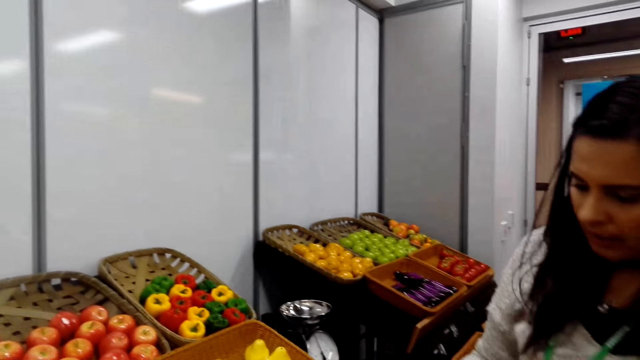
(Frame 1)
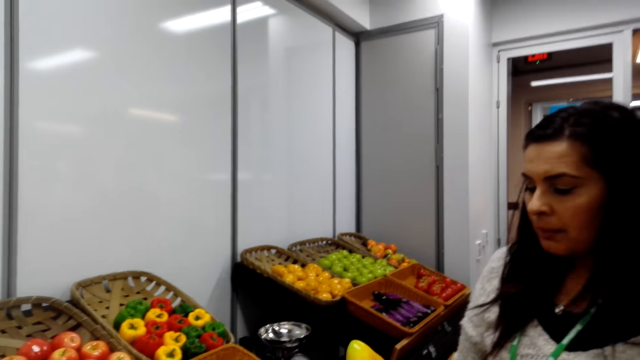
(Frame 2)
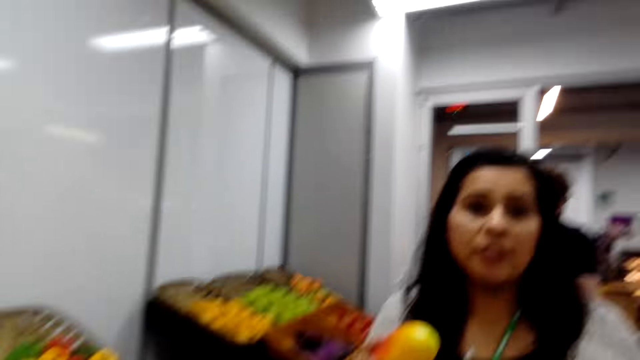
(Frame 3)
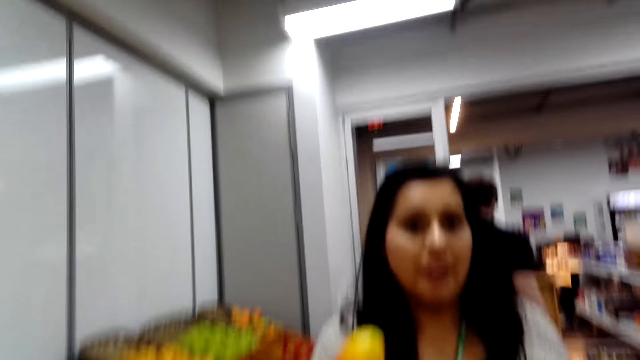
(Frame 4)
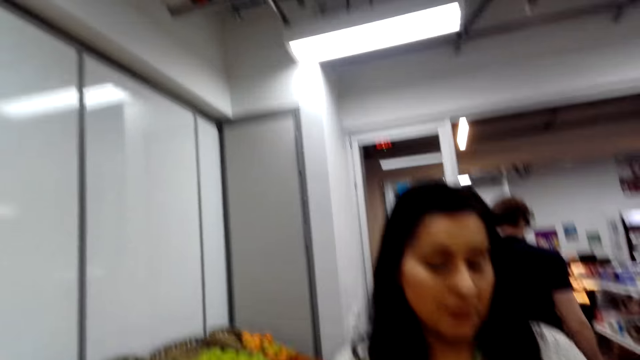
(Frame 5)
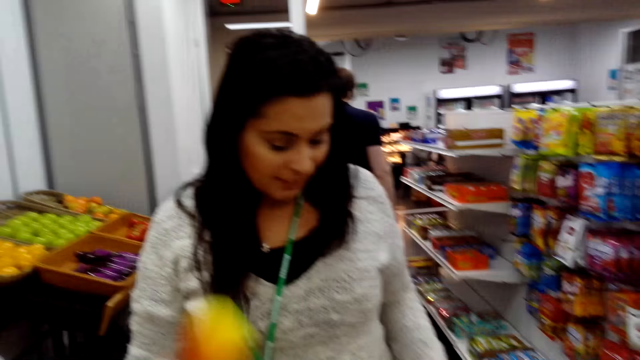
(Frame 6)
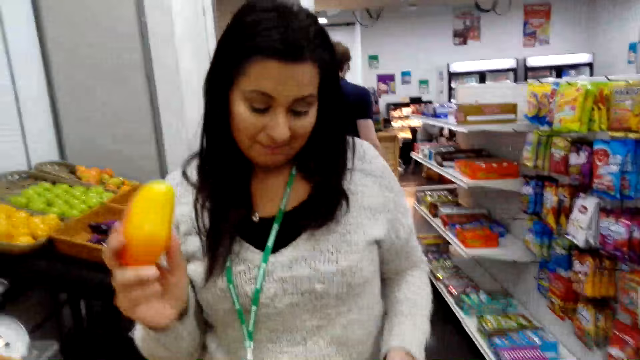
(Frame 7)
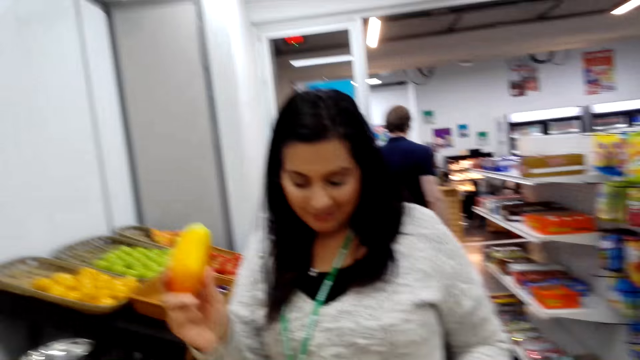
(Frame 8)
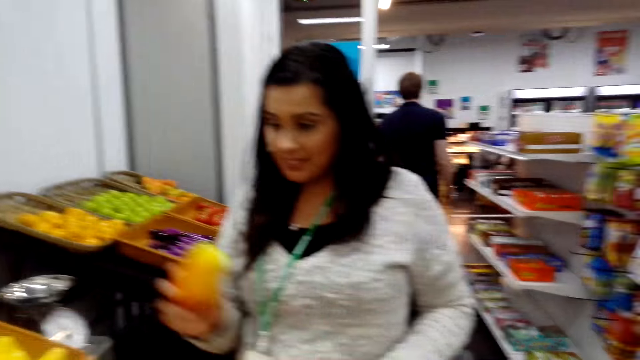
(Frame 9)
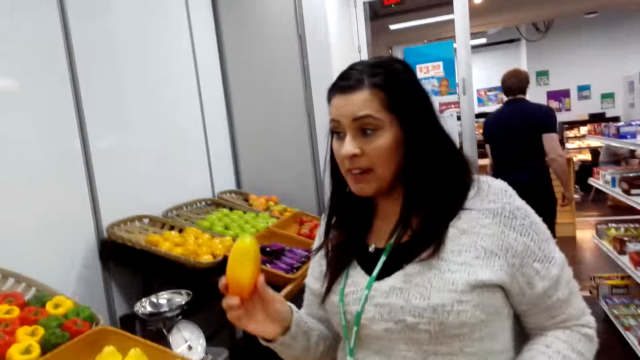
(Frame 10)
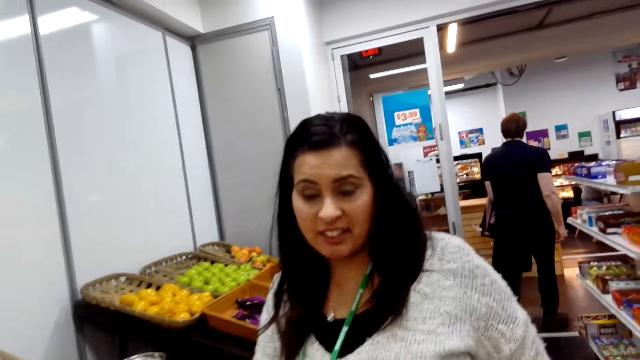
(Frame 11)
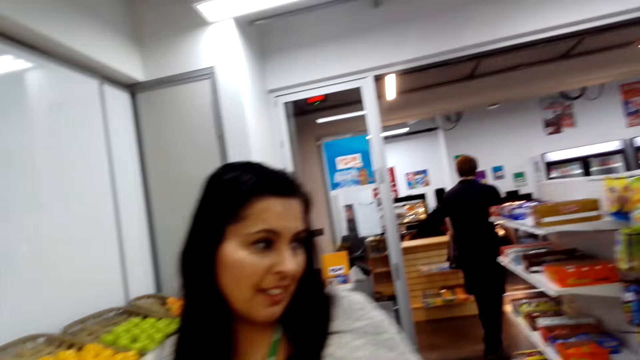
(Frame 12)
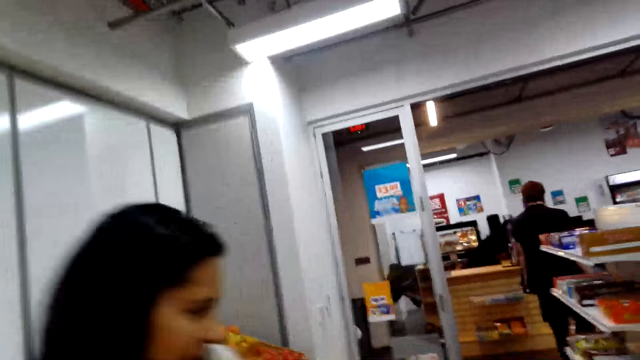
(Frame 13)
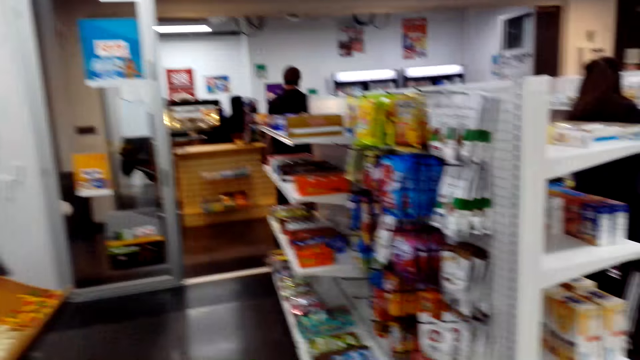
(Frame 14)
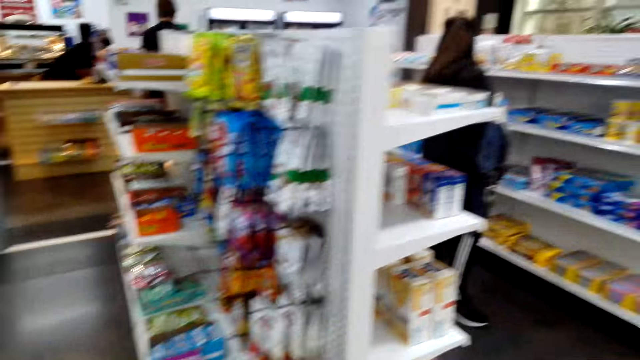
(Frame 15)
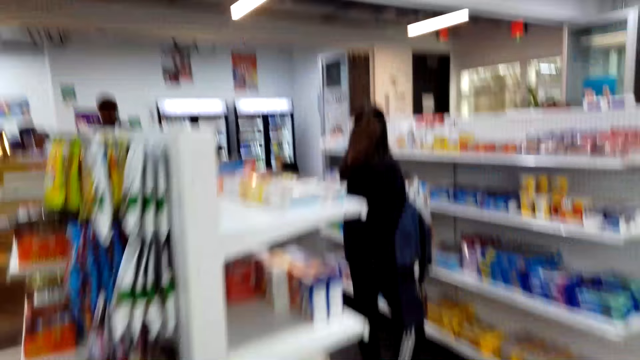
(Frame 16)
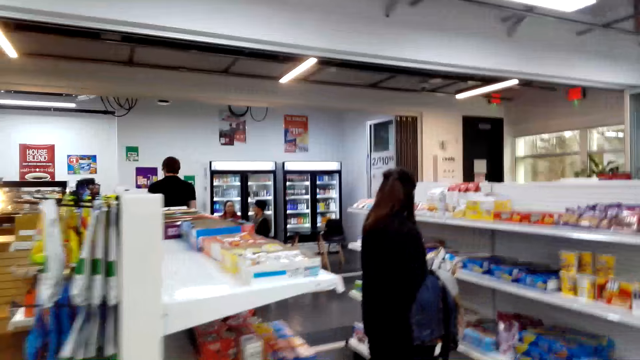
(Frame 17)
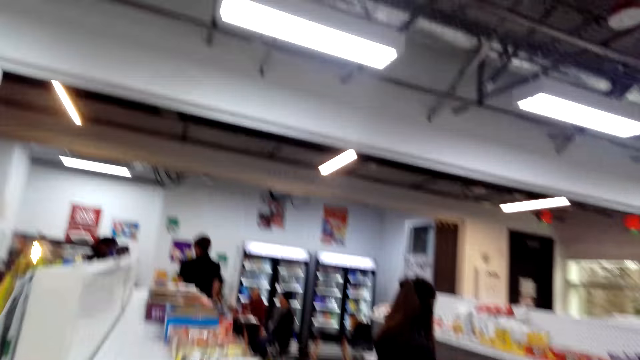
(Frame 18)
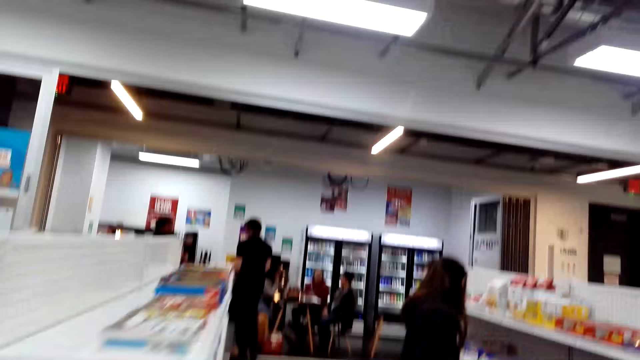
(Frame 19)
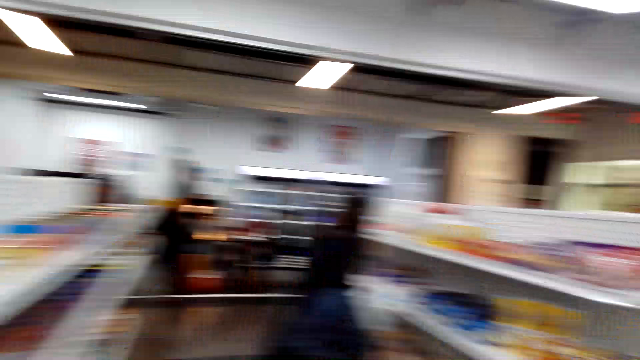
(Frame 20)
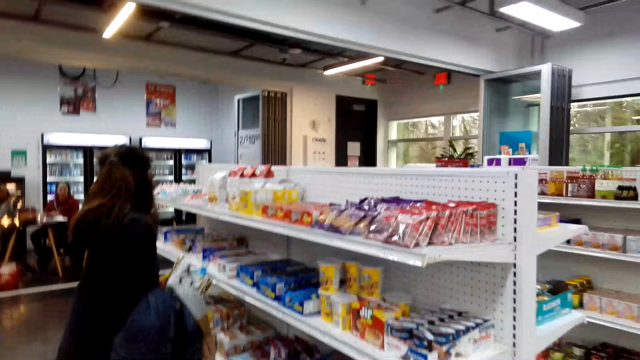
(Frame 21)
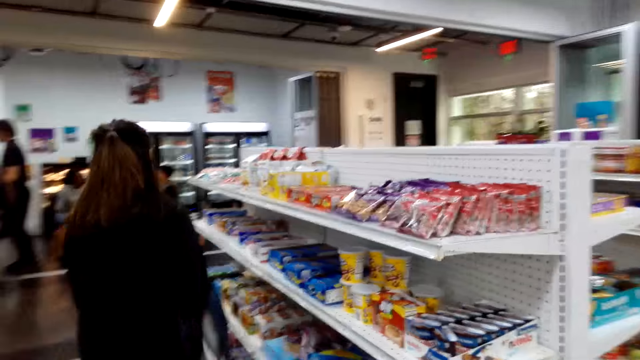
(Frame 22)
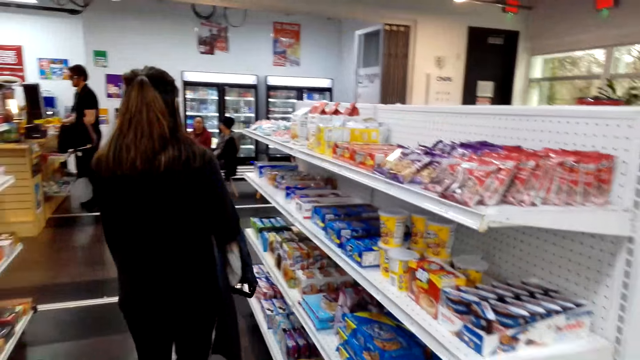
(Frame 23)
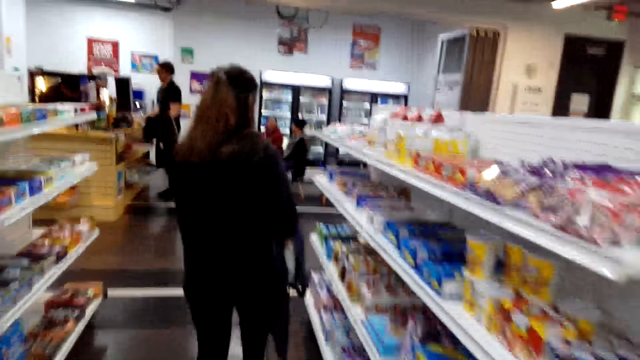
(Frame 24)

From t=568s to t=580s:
A woman converses with the camera wearer. The camera wearer walks in the supermarket. A person stands at the shelf.

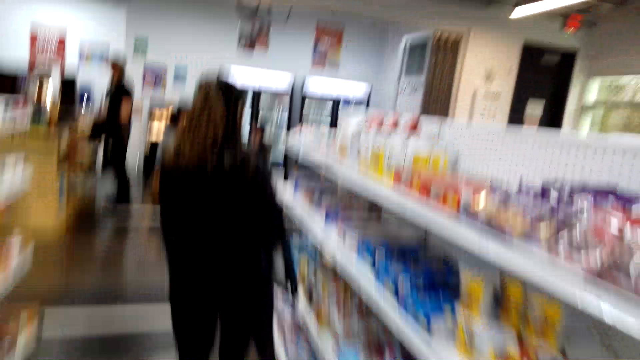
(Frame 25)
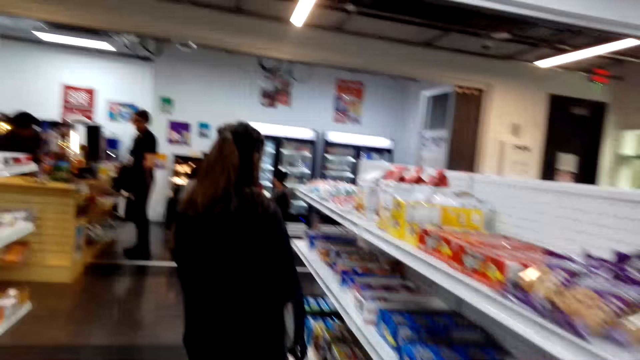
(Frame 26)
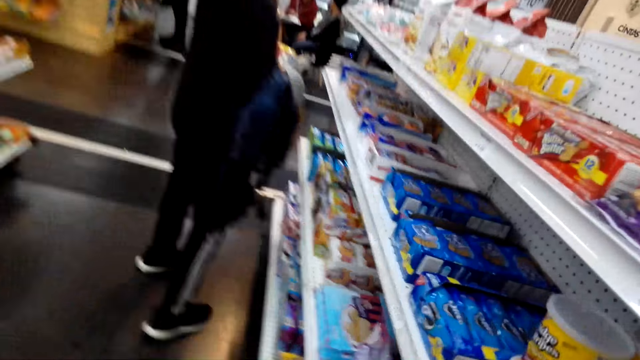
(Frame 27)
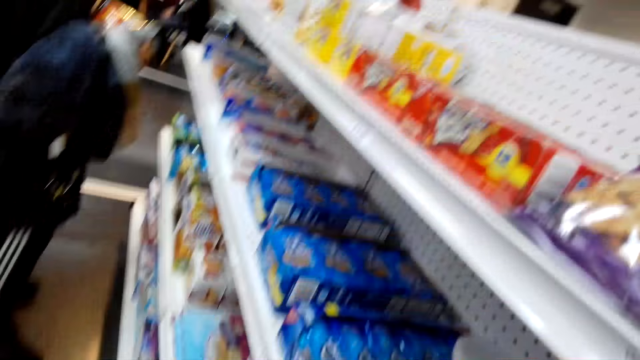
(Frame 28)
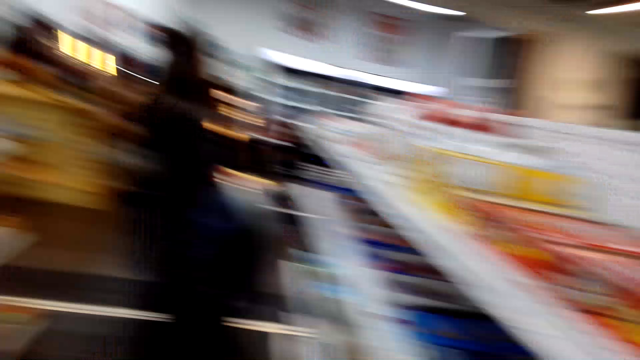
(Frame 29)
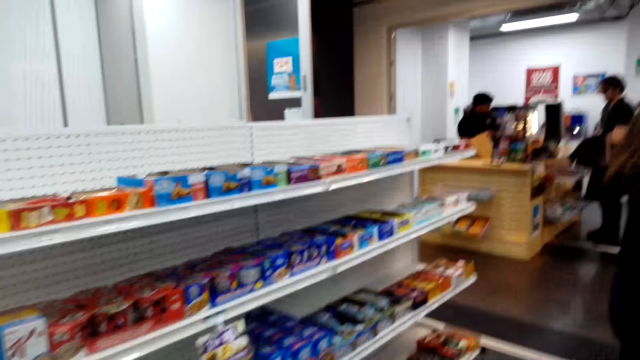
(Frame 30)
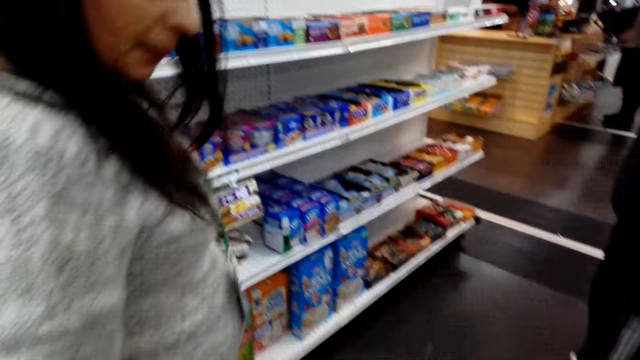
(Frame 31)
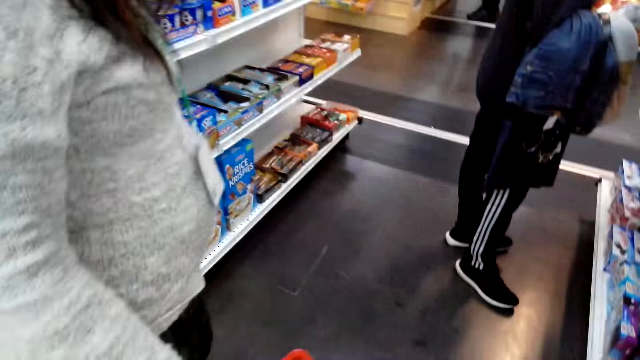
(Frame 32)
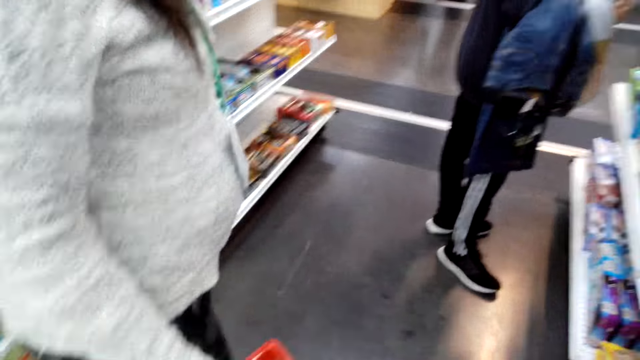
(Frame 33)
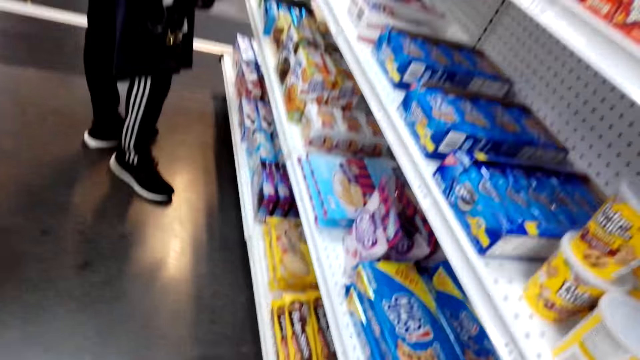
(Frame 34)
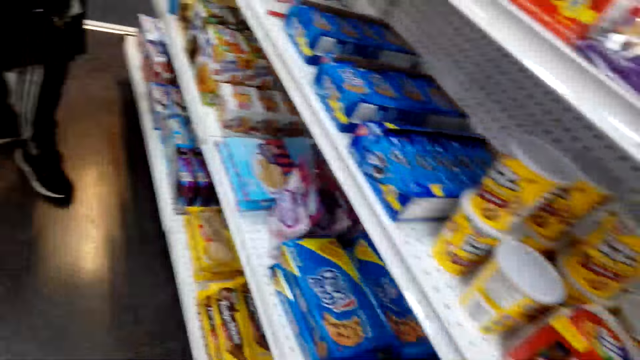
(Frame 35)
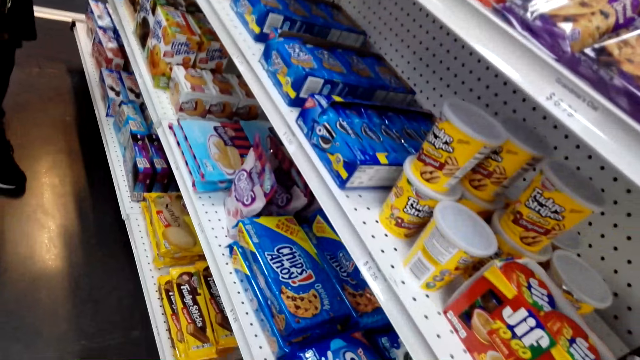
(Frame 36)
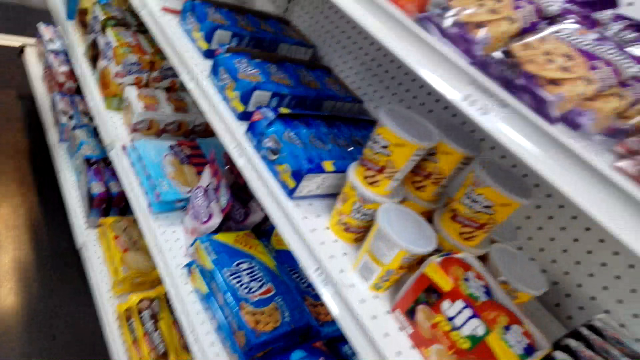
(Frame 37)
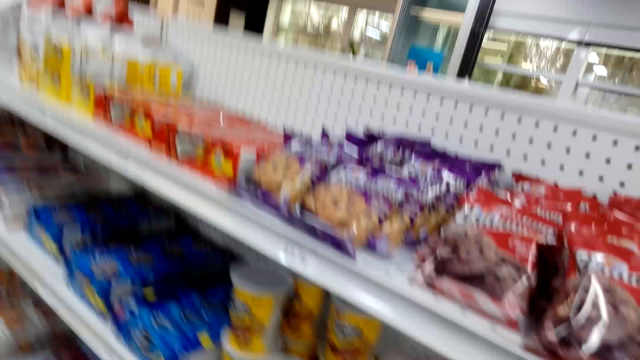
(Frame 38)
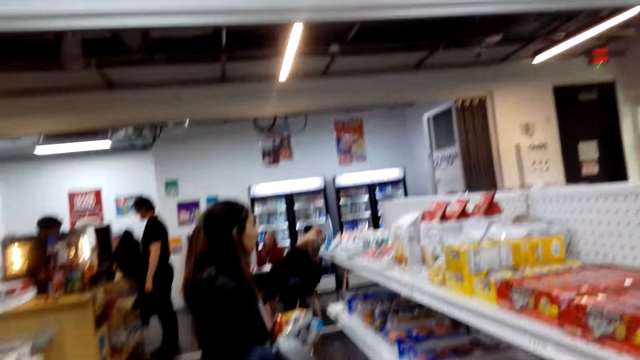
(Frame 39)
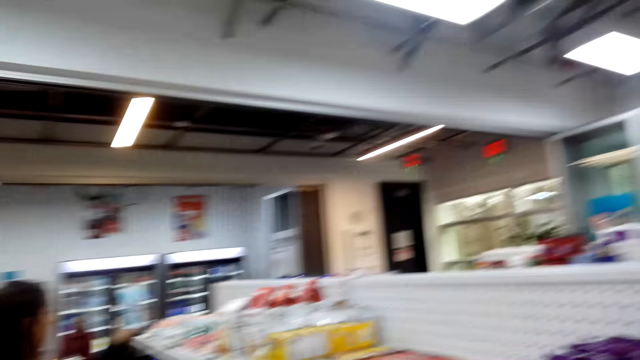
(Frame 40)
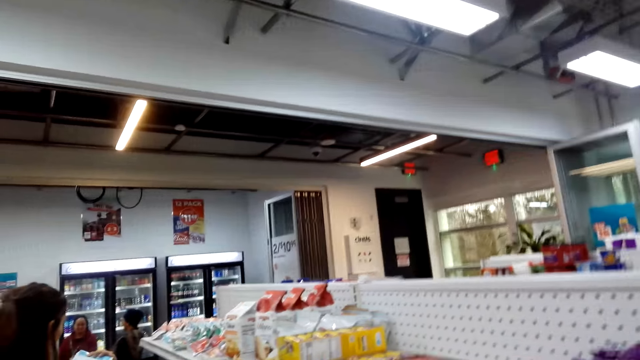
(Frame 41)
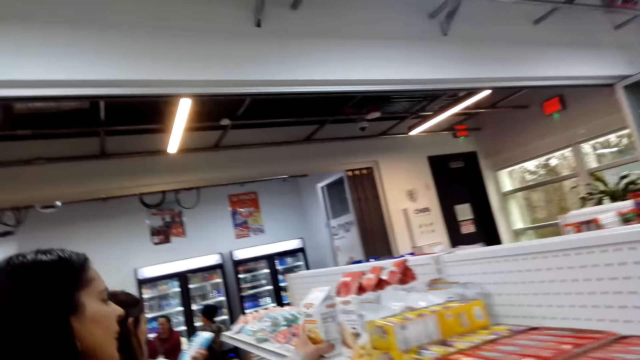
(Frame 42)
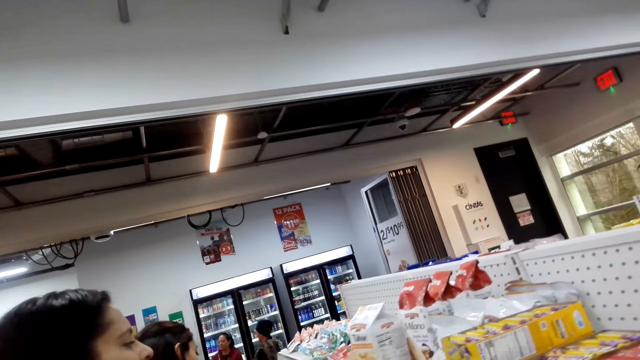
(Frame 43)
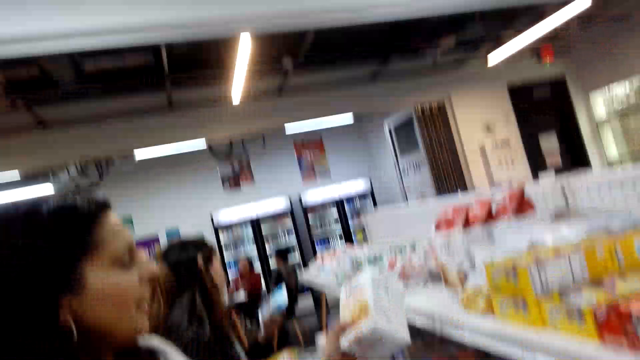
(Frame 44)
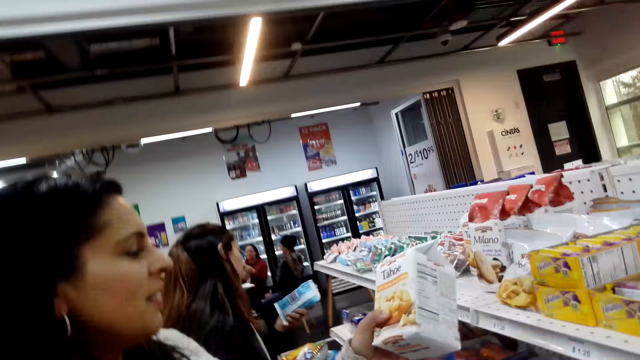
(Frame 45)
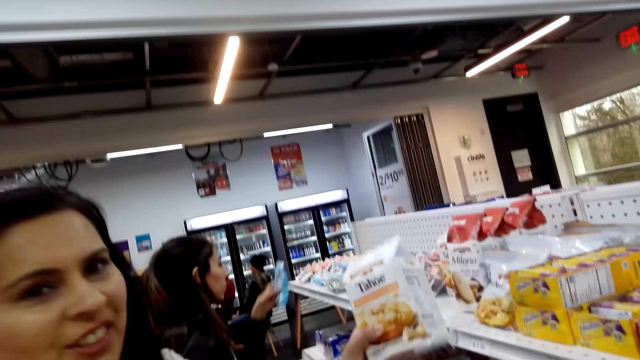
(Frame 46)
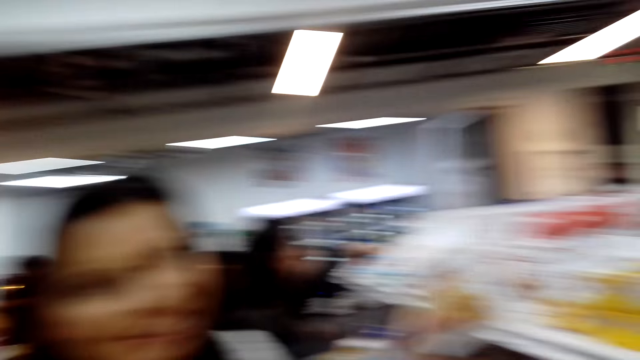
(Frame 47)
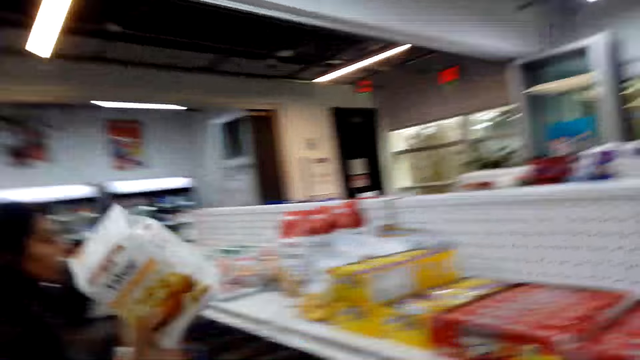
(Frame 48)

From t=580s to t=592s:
The camera wearer moves towards the shelf. A woman stands beside the camera wearer. The camera wearer looks at the candies on the shelf. The woman picks a packet of milk from the shelf.
